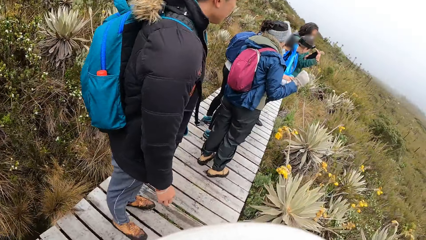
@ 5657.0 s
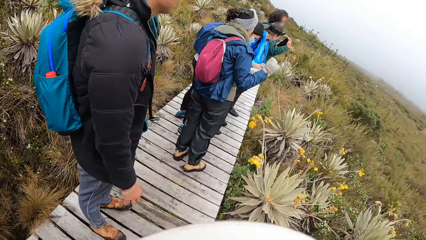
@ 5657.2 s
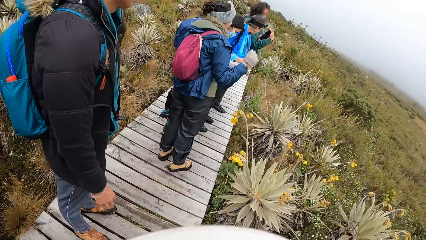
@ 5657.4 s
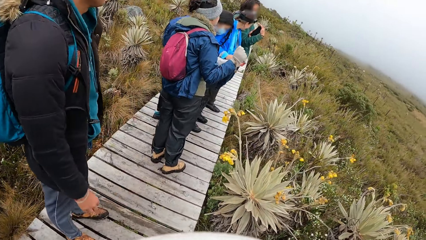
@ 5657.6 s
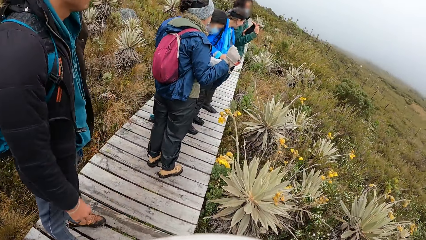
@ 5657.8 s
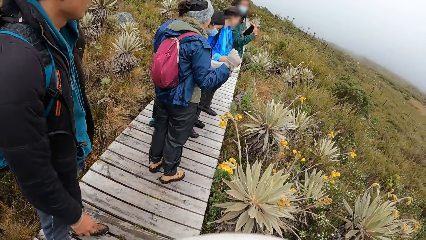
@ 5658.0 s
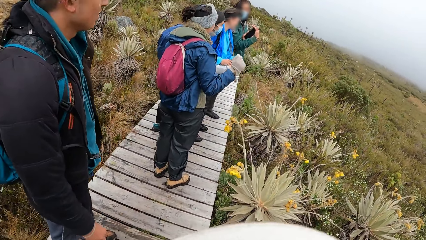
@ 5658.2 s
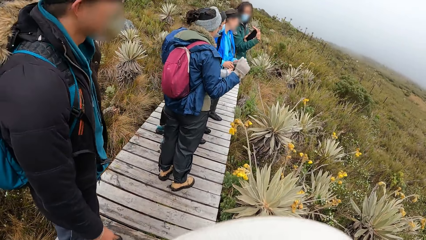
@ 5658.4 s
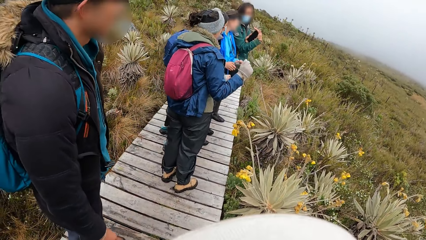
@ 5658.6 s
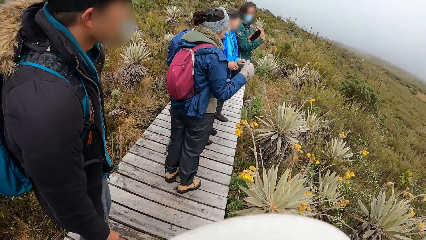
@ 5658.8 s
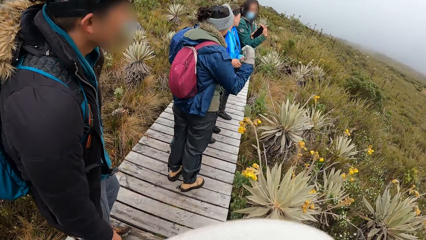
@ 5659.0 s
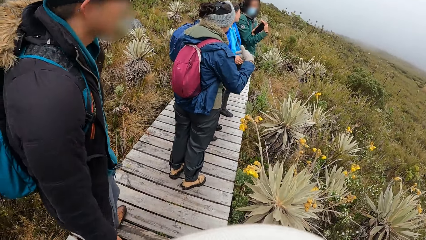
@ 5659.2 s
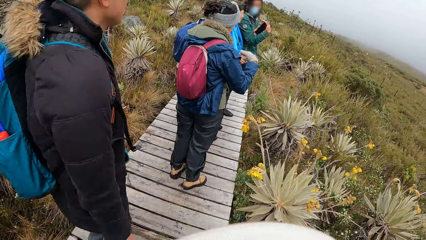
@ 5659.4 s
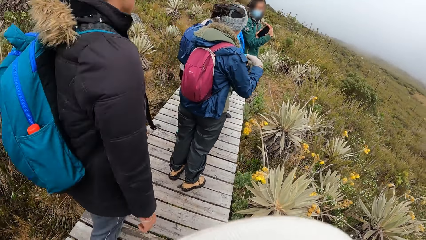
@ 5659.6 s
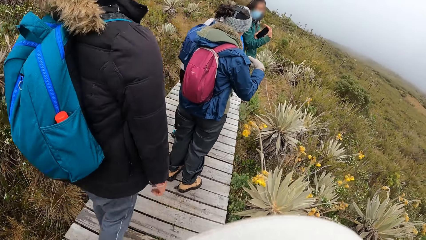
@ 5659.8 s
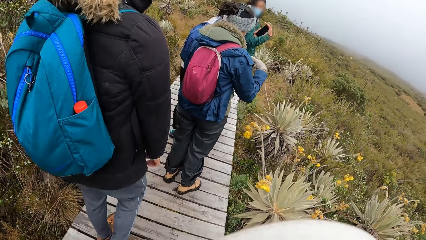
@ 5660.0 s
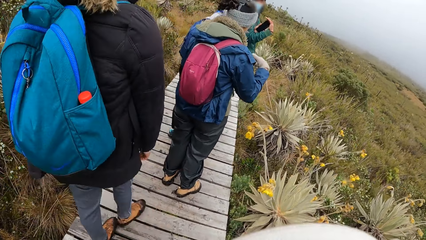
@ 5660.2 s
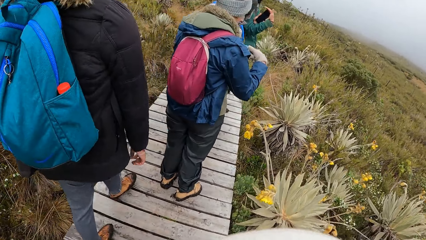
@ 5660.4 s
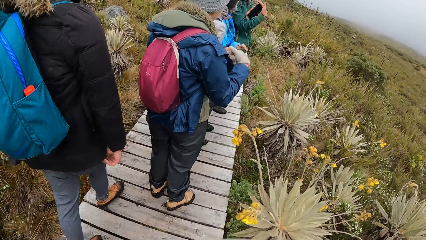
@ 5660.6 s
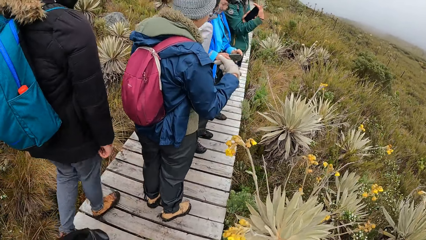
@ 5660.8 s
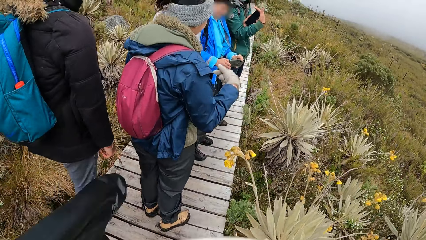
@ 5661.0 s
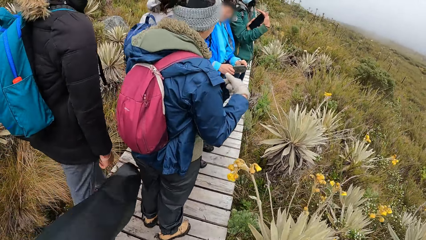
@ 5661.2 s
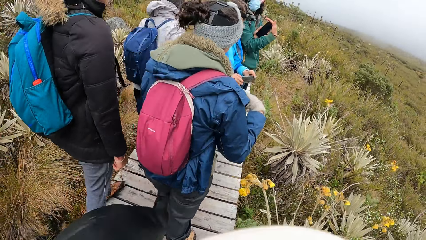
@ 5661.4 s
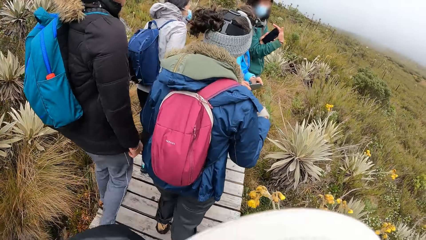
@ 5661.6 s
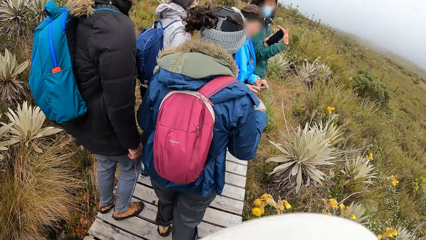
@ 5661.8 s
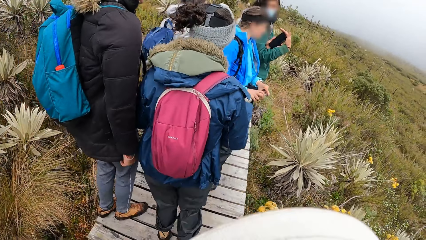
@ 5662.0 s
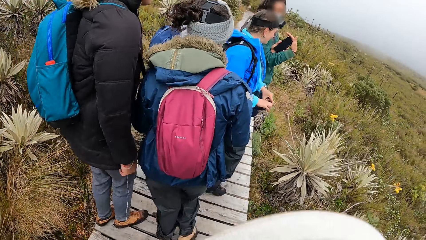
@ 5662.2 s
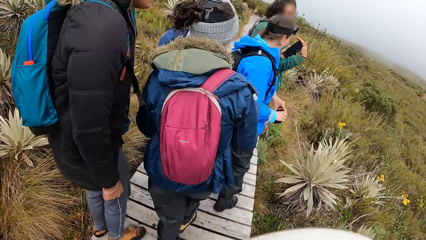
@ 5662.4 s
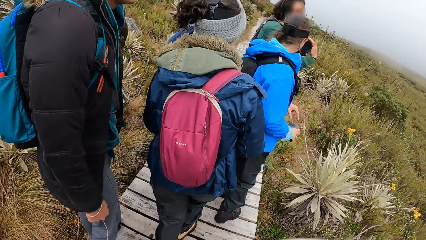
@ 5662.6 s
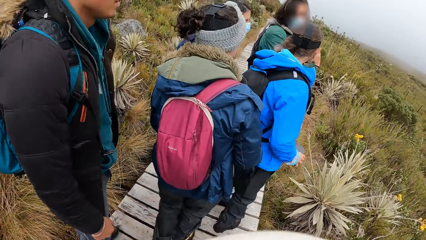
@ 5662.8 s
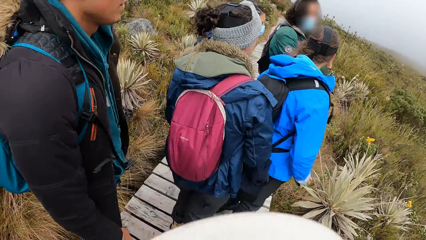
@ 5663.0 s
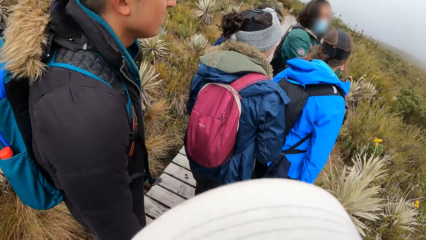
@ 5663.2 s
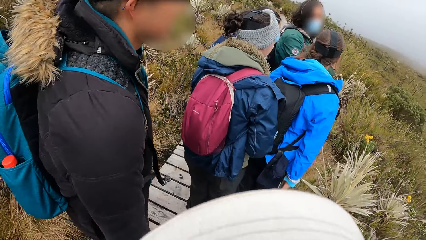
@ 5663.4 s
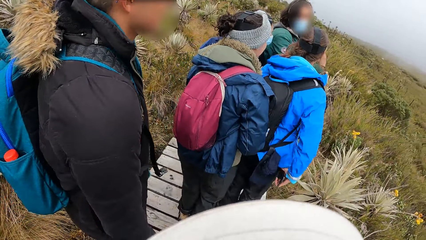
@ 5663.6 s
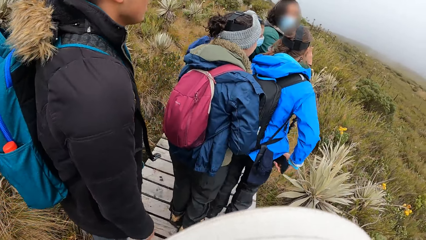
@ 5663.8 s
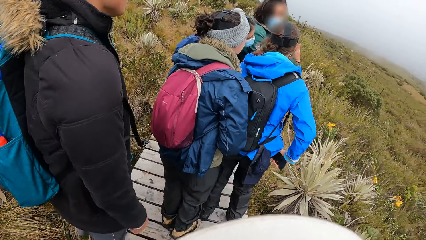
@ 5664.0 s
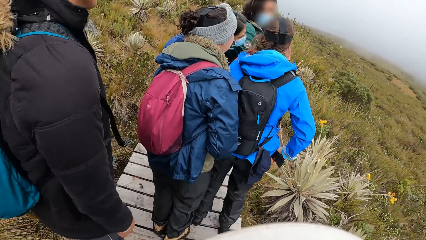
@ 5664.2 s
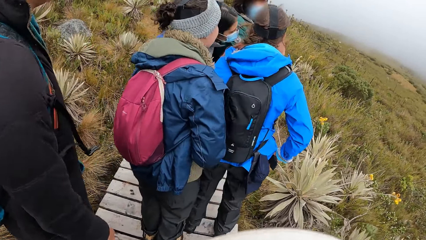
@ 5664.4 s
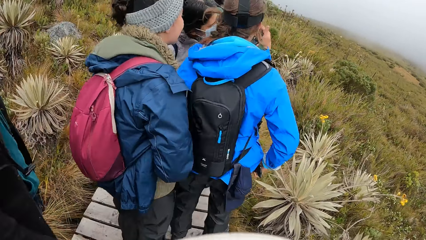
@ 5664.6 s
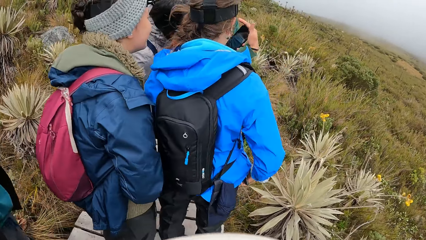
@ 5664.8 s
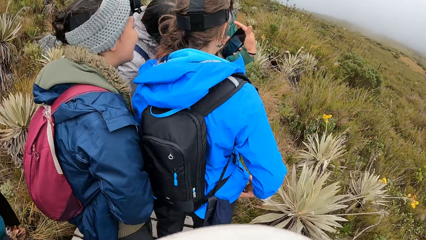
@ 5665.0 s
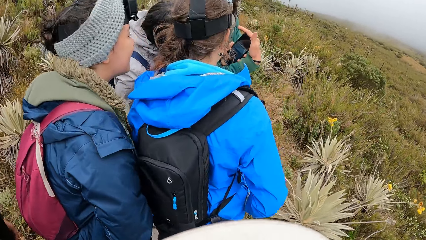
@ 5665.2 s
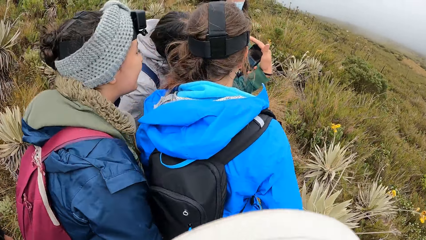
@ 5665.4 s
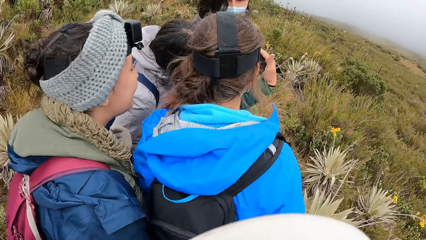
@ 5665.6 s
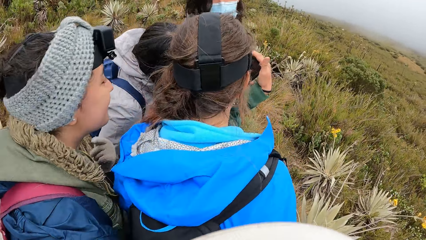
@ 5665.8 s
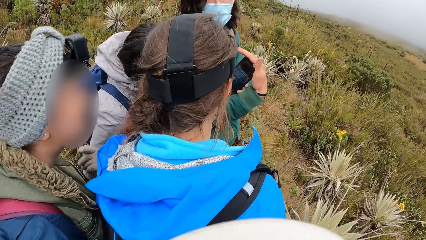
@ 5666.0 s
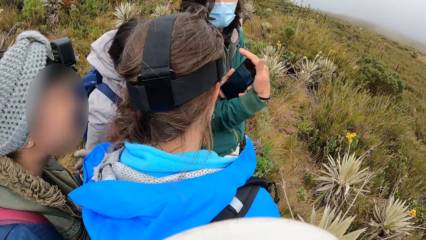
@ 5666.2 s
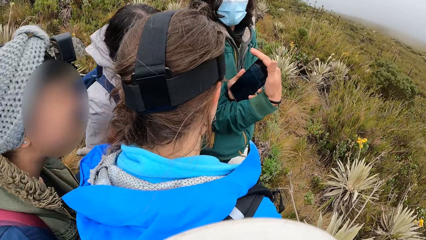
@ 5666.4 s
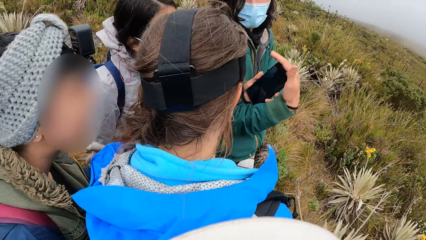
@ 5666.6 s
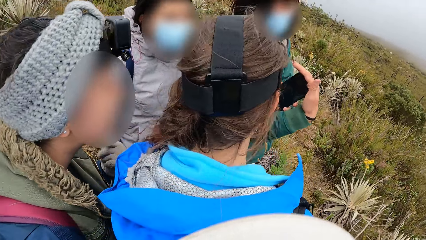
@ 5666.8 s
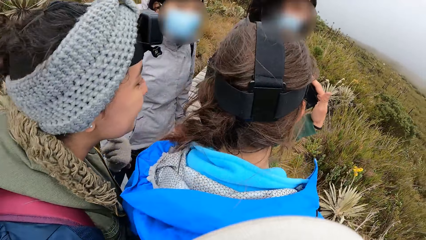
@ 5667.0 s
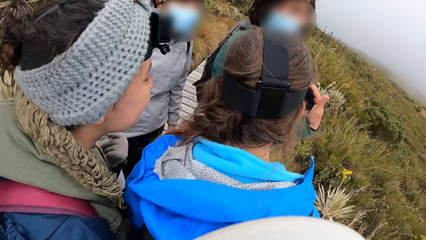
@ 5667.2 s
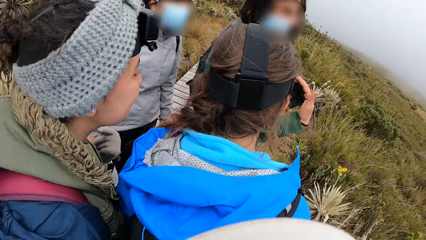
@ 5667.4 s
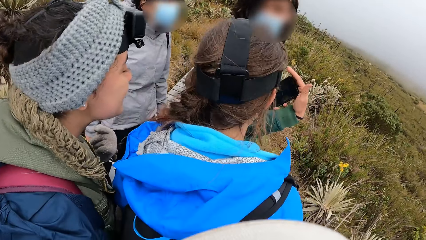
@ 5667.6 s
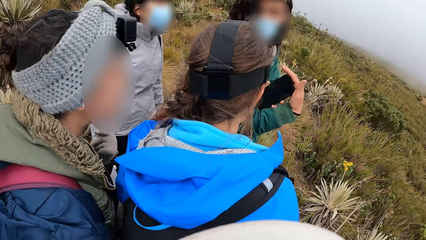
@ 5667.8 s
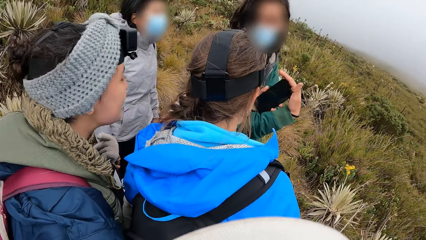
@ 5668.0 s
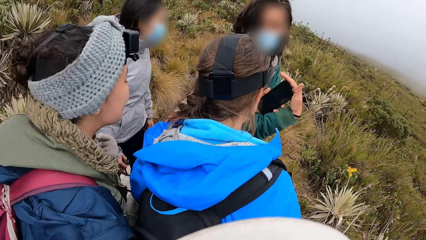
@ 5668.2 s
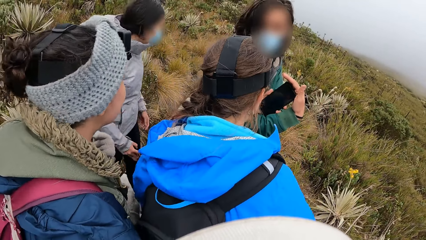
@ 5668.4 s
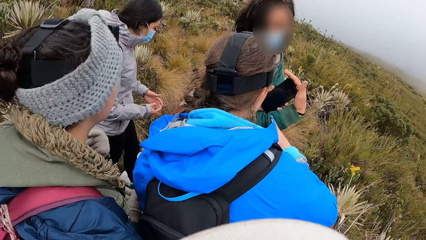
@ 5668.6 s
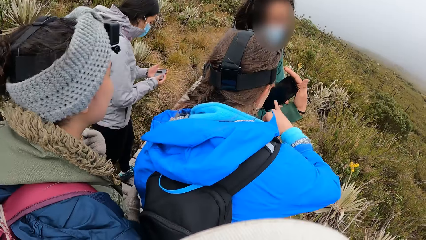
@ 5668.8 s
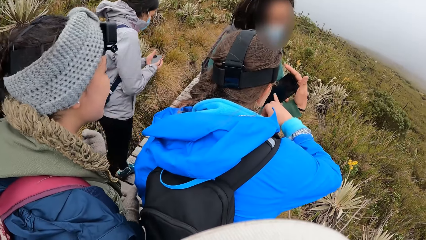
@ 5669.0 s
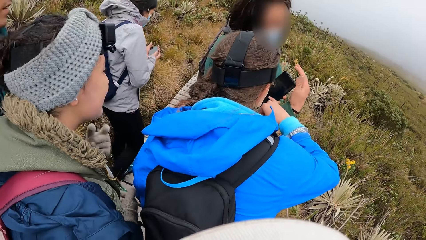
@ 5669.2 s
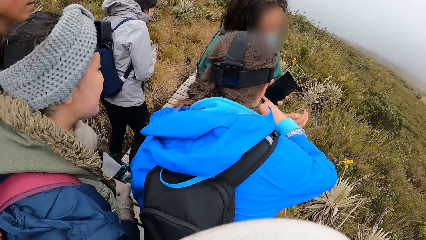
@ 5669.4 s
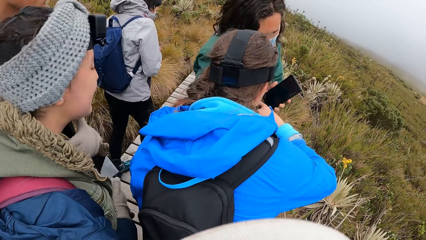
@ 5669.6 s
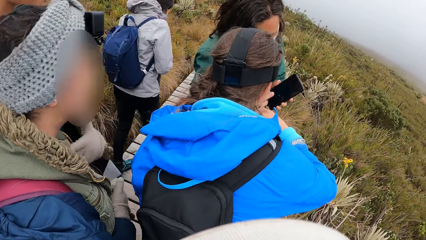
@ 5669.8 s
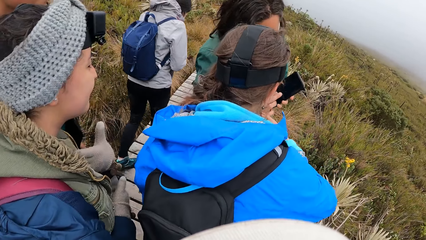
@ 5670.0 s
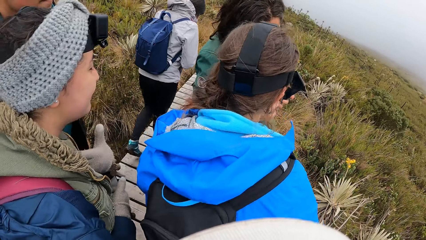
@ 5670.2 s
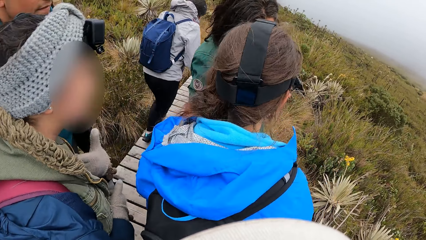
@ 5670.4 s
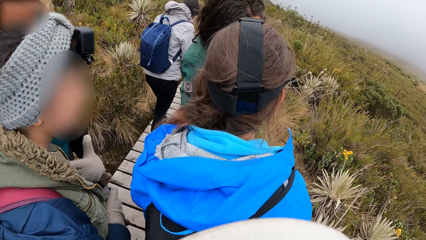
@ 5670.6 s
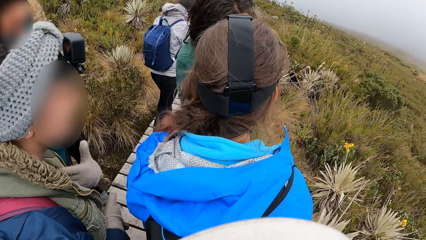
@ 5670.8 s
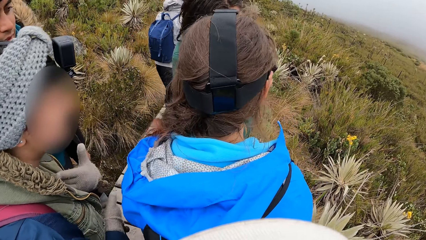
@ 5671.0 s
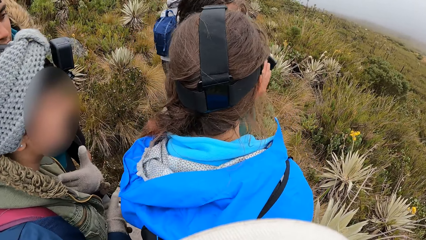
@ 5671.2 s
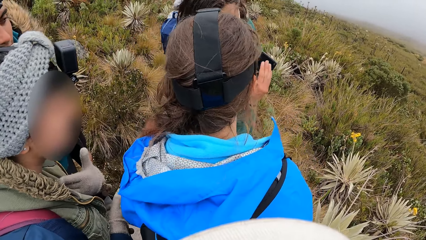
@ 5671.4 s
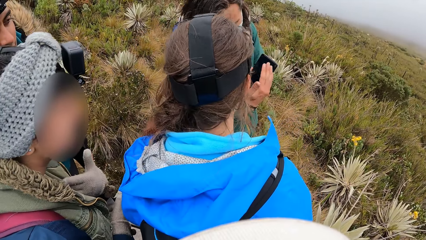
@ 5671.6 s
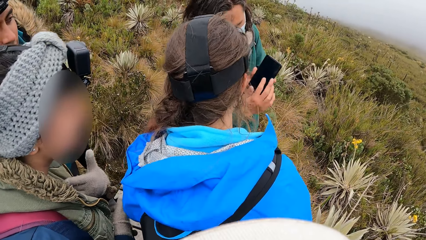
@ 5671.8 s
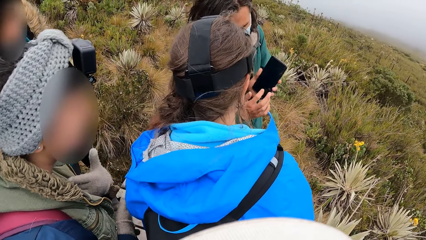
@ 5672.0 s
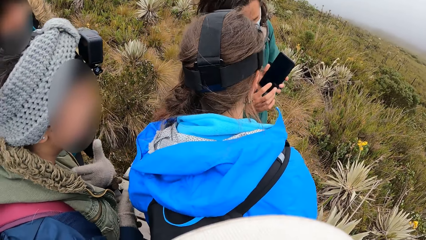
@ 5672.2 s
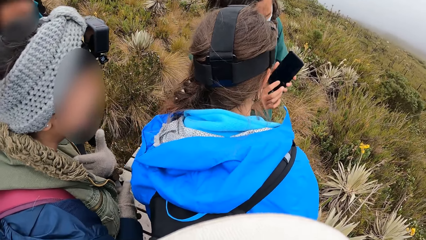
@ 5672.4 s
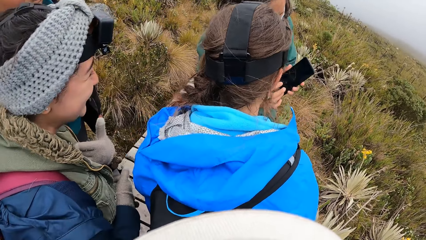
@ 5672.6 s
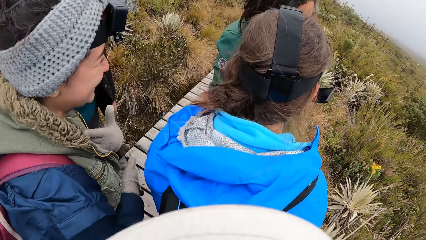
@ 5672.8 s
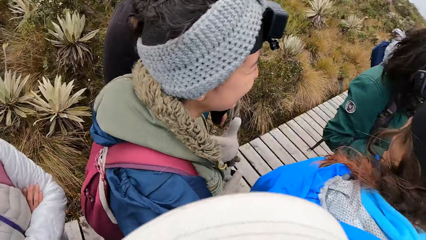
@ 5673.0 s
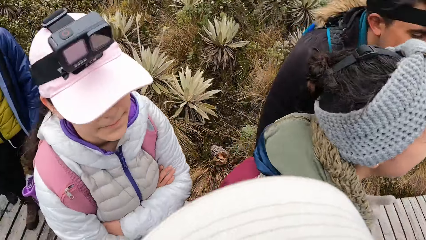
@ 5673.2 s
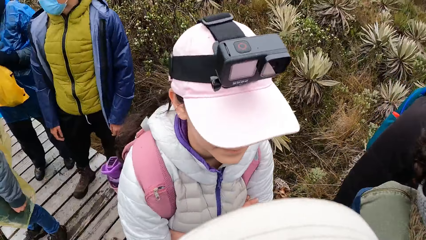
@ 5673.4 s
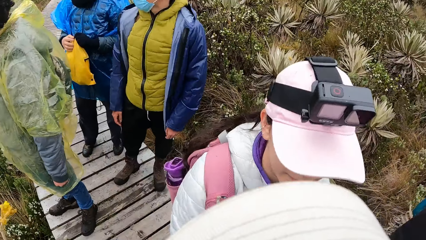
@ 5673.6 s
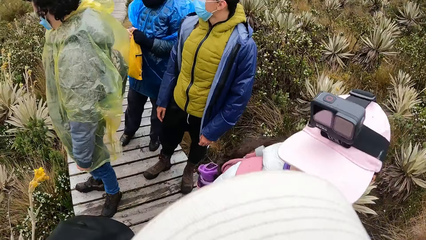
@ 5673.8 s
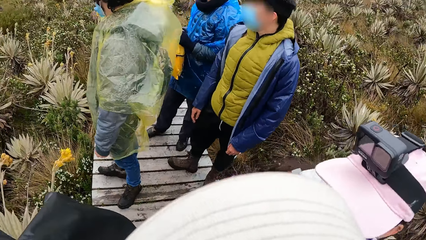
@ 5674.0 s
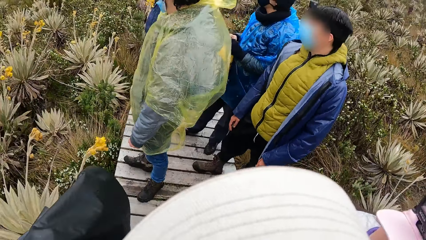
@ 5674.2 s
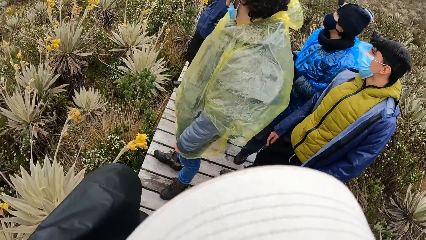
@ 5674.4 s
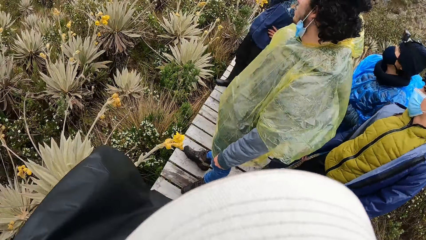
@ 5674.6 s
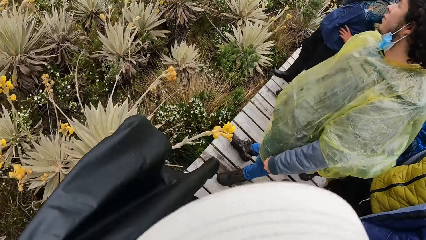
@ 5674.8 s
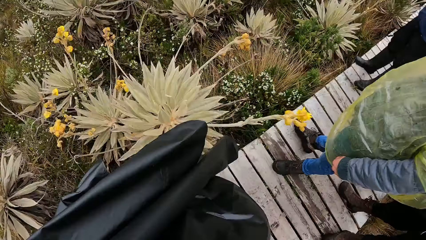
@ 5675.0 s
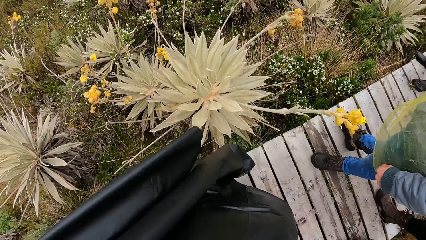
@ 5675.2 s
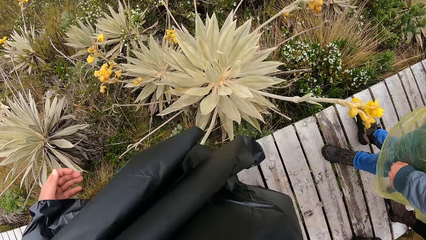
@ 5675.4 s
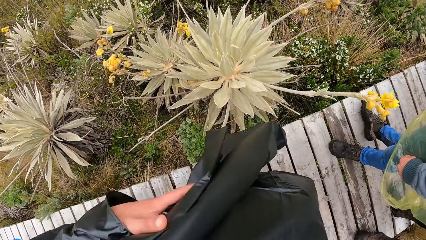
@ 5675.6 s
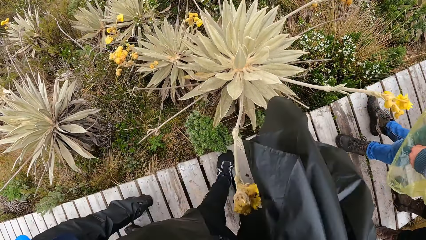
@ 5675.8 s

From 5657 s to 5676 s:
The camera wearer walks. A woman puts a phone in her trouser pocket with her right hand. Another woman operates a phone with both hands. The camera wearer stands. They look back.
